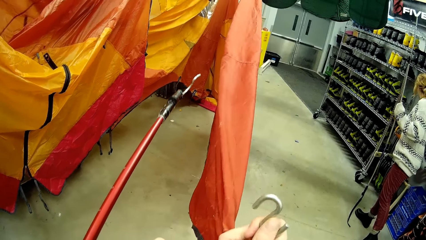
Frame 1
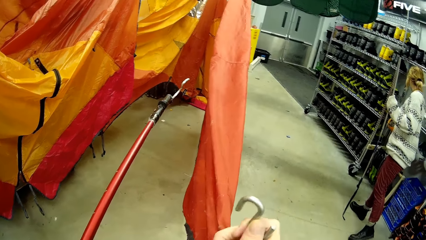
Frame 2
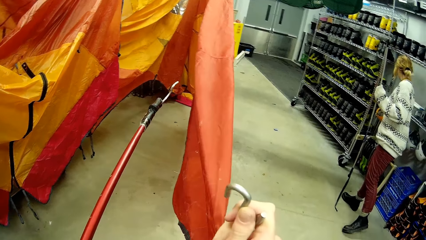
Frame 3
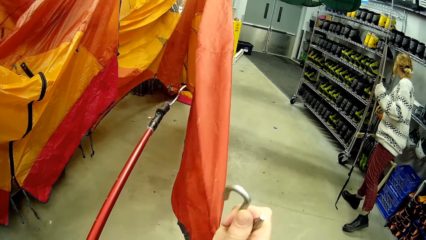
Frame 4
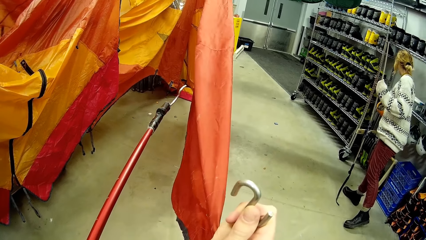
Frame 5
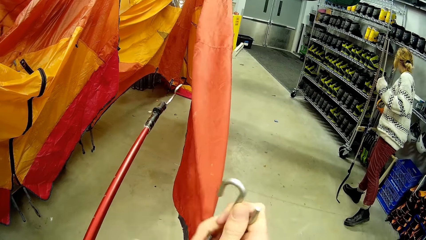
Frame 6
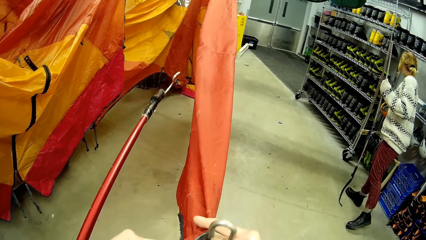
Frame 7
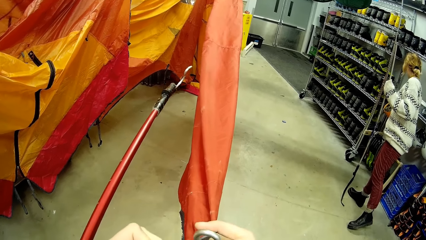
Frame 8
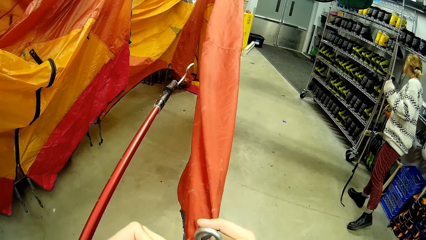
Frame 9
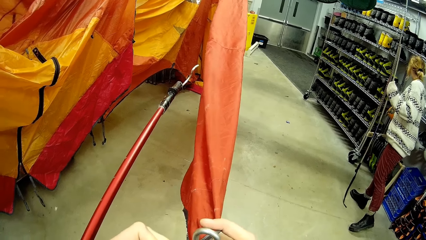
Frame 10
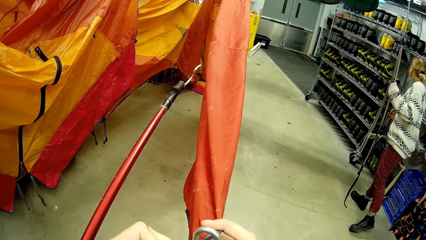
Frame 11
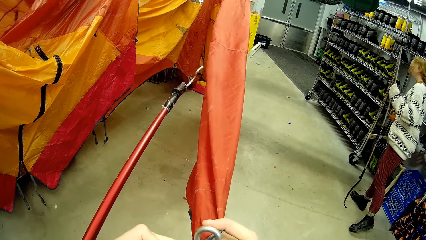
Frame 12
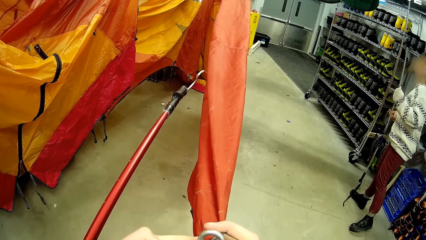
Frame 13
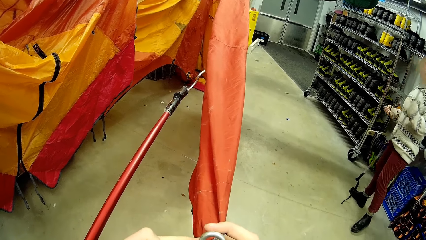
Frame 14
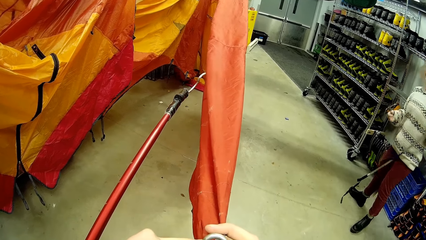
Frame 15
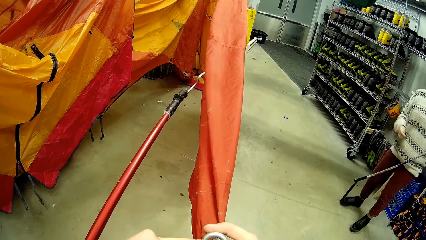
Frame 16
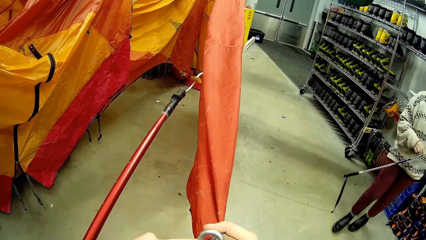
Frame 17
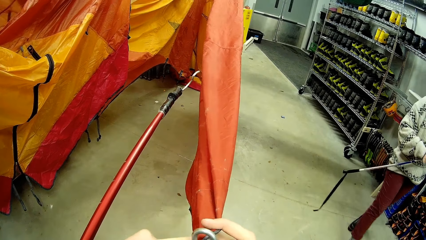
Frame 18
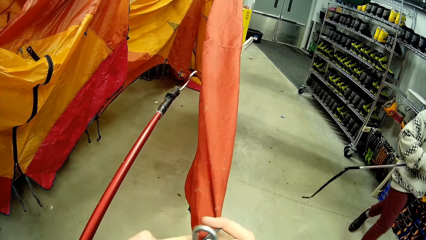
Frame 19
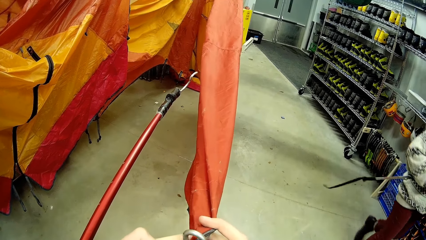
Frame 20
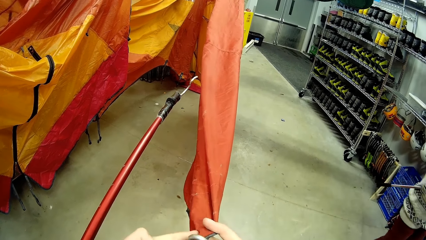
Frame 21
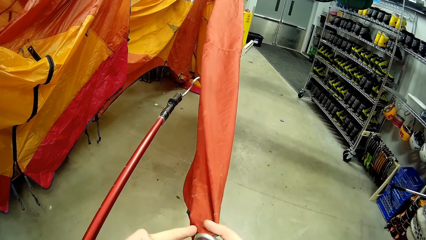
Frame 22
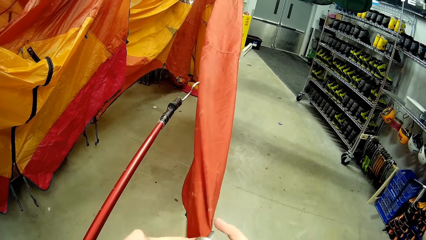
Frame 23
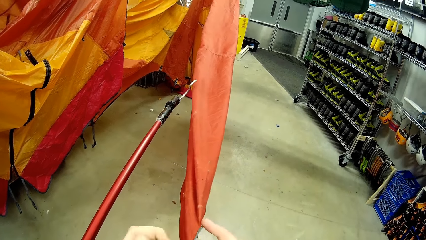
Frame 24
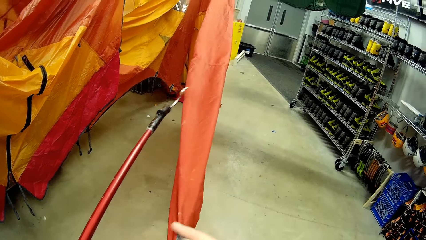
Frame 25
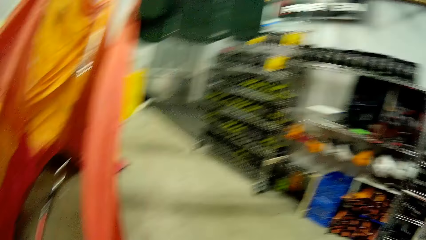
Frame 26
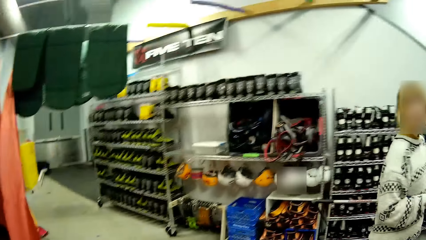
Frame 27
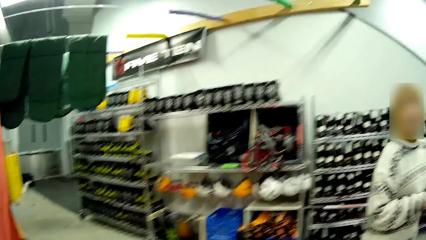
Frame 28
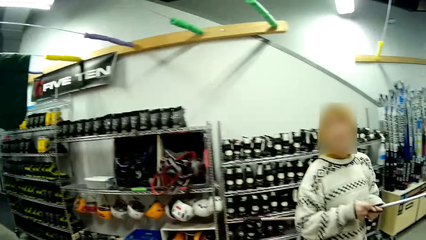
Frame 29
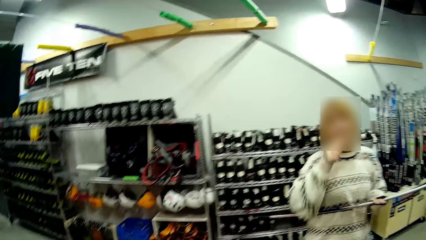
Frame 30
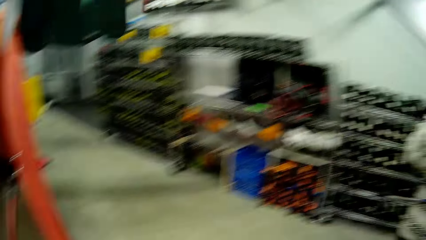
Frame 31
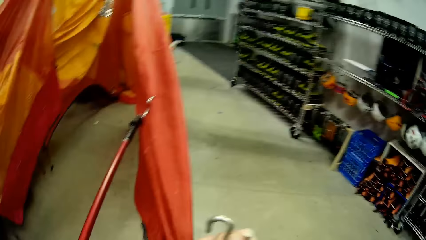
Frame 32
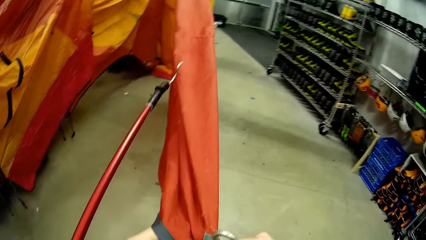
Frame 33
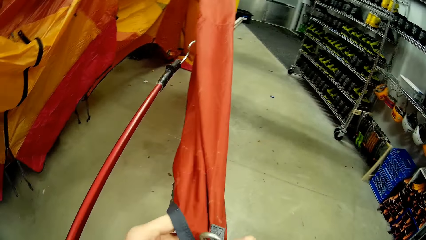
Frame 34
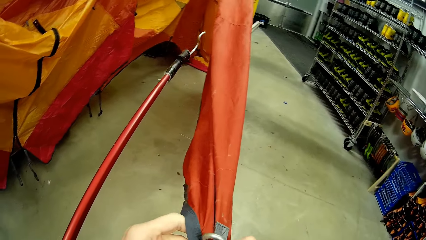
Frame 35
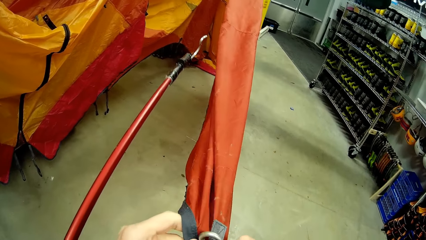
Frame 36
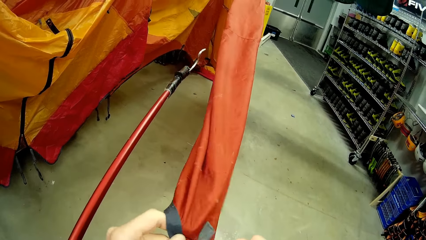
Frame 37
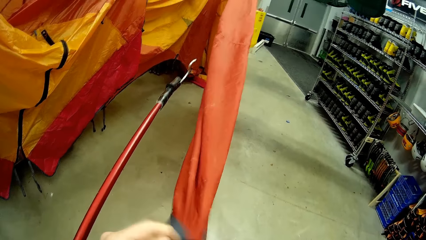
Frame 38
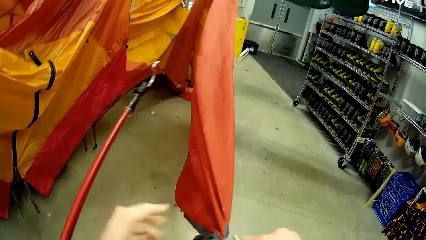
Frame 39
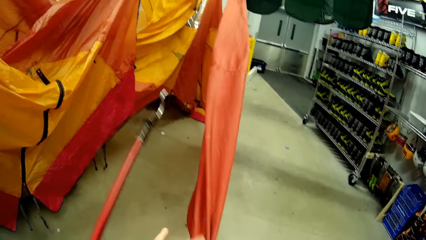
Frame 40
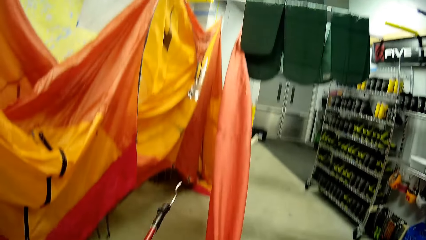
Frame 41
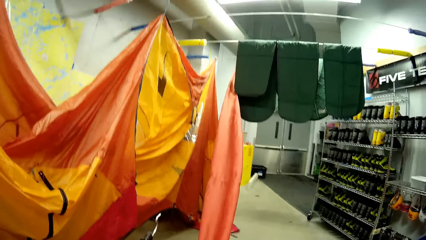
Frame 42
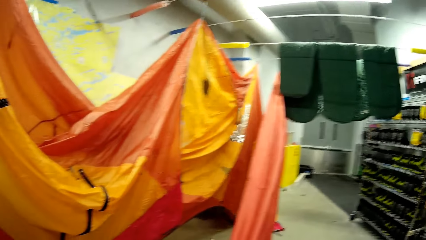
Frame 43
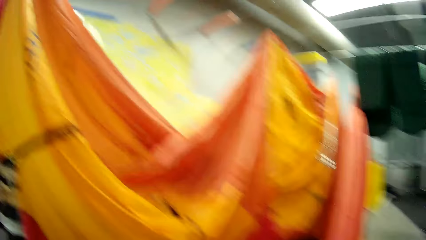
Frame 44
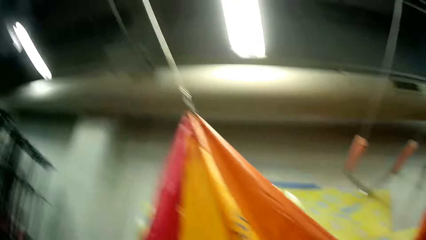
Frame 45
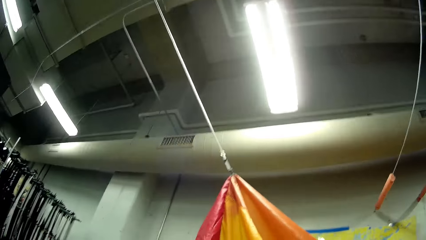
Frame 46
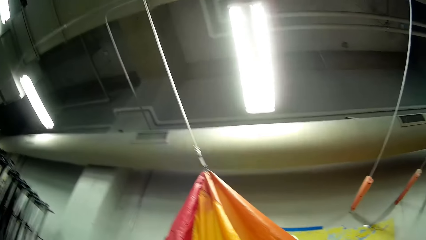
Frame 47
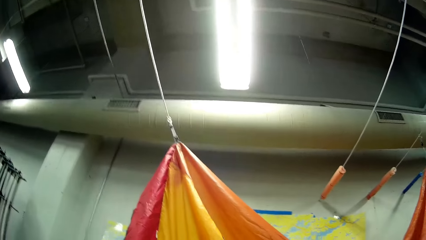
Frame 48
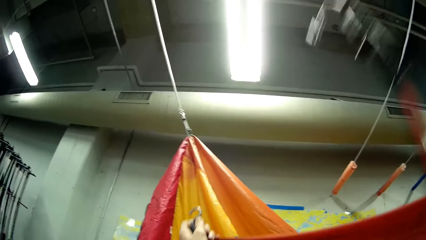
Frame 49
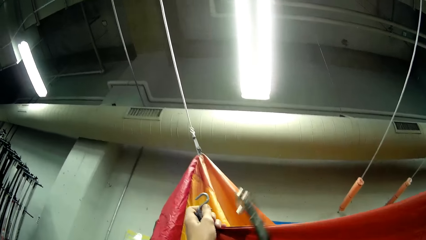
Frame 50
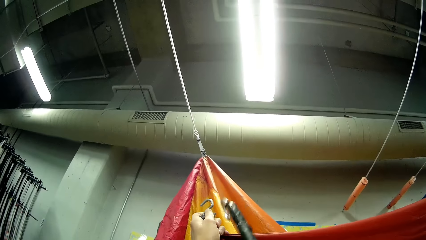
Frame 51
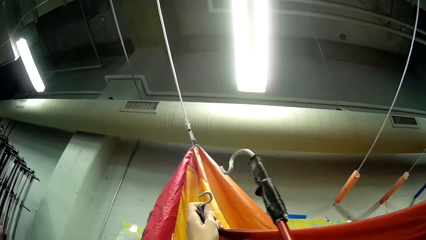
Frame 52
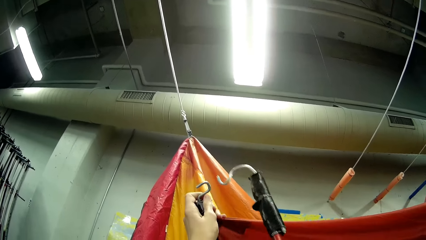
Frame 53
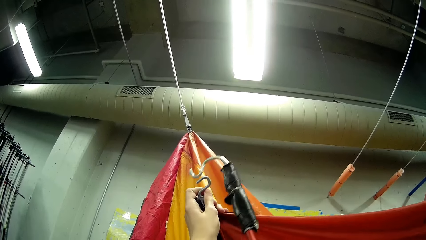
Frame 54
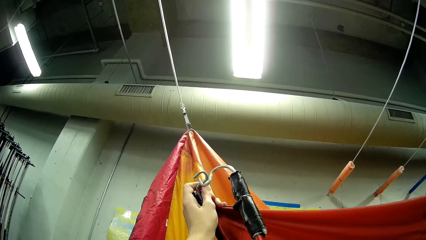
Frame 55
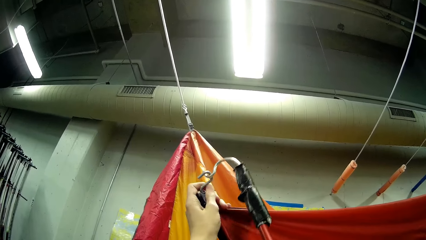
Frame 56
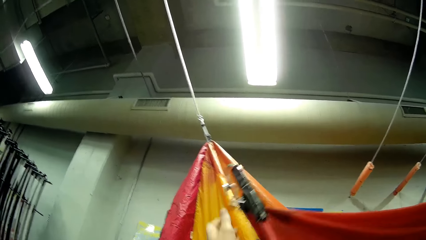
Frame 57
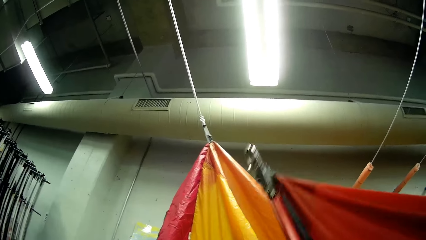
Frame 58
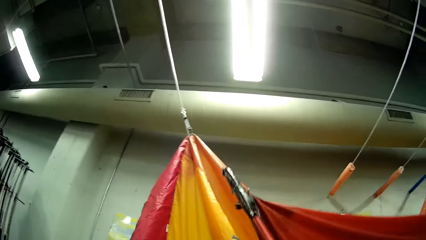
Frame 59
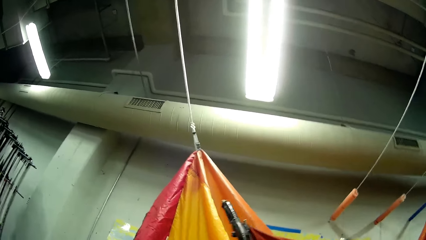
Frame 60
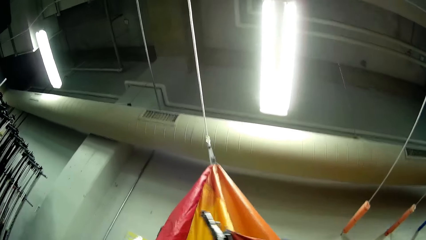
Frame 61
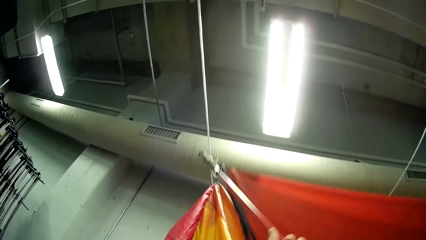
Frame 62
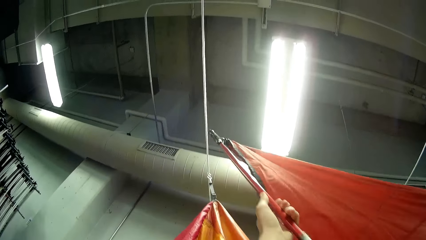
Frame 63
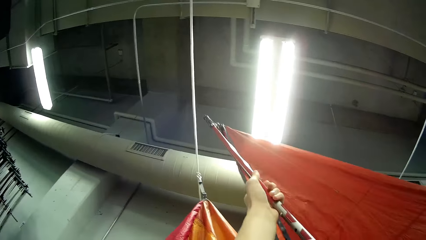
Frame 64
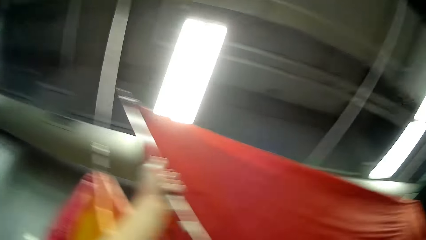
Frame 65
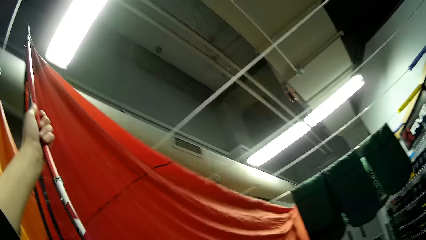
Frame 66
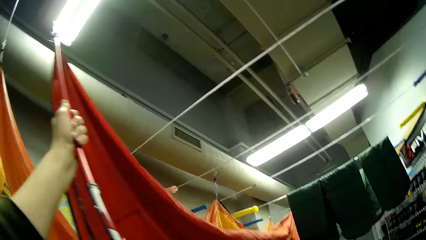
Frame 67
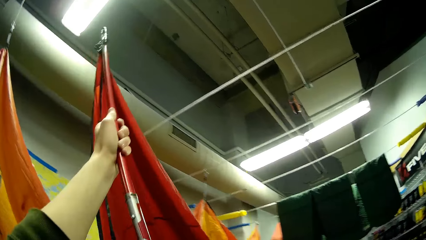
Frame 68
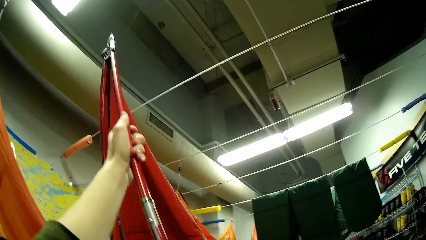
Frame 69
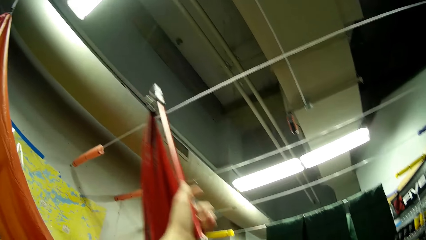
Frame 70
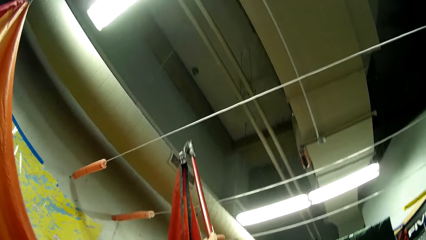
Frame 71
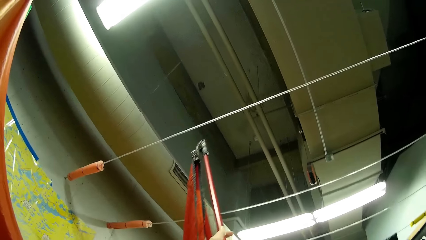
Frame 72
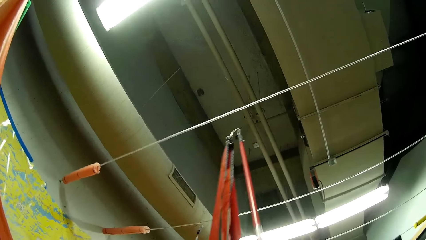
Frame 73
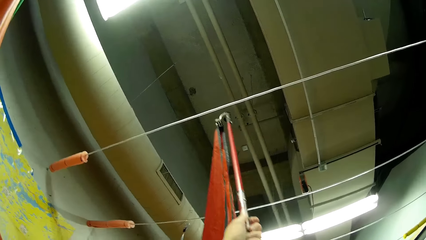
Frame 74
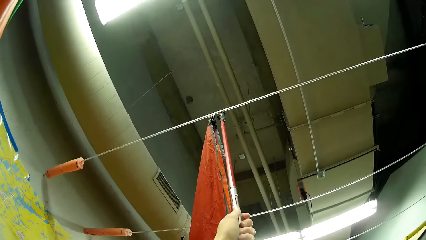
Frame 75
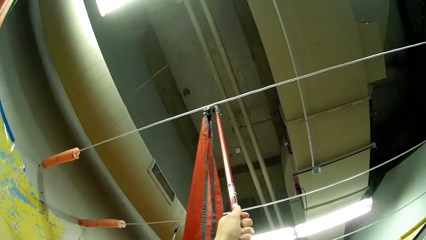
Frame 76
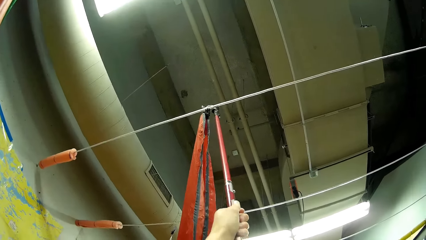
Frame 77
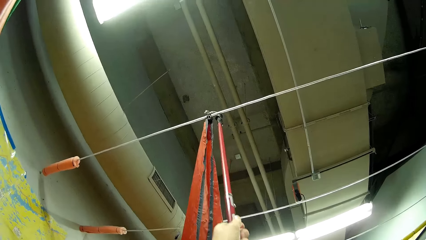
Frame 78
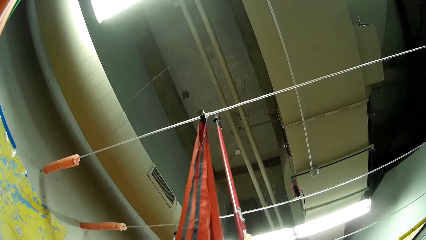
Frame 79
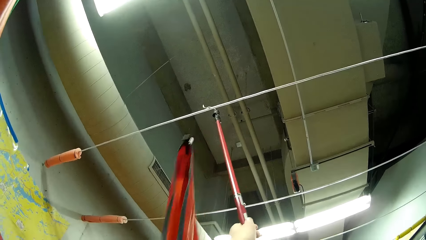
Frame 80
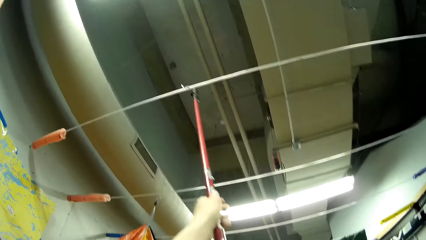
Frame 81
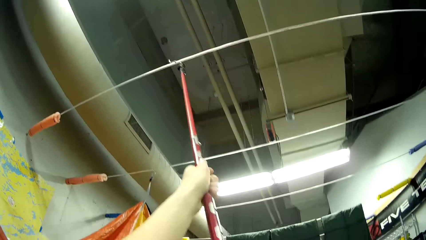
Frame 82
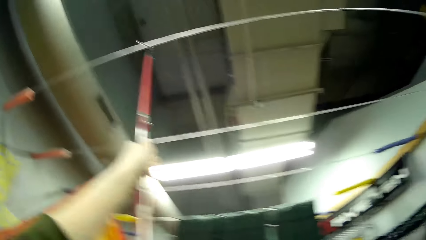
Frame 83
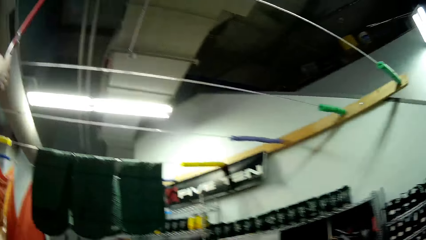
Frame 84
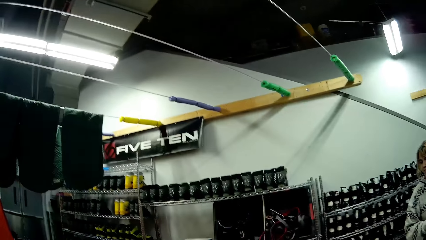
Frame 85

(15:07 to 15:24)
The camera wearer straightens the fabric with the hooked metal. A person walks in the room. The camera wearer dialogues to the person. They hook the tent. They straighten the fabric with the hooked metal.
